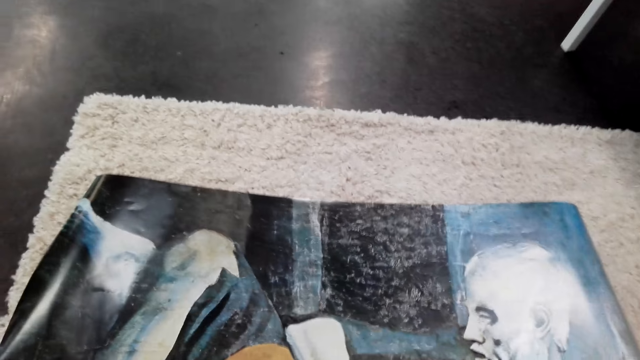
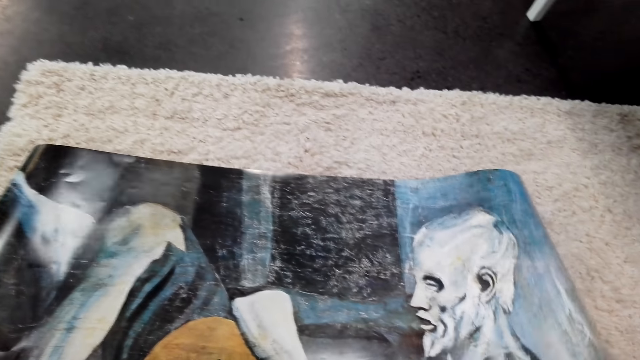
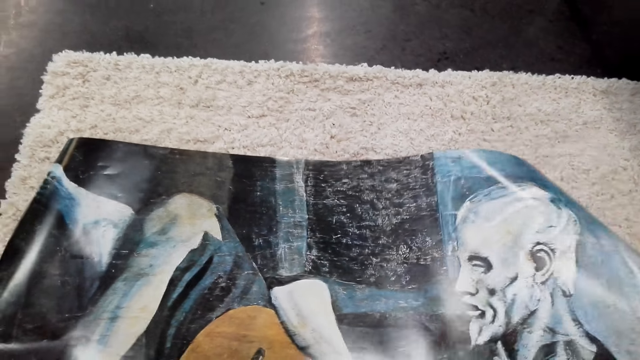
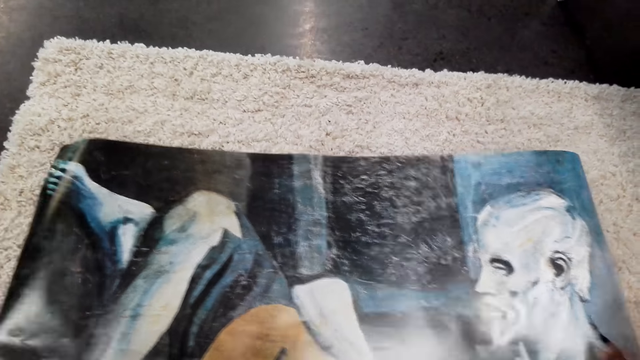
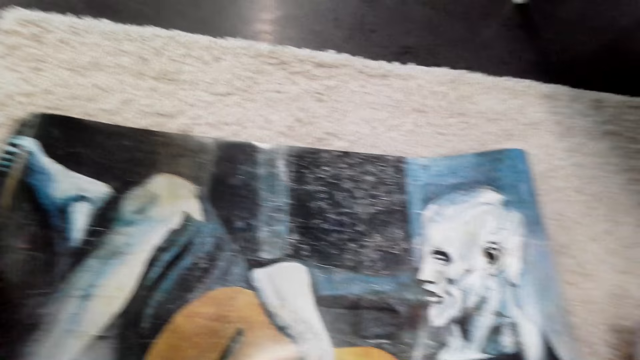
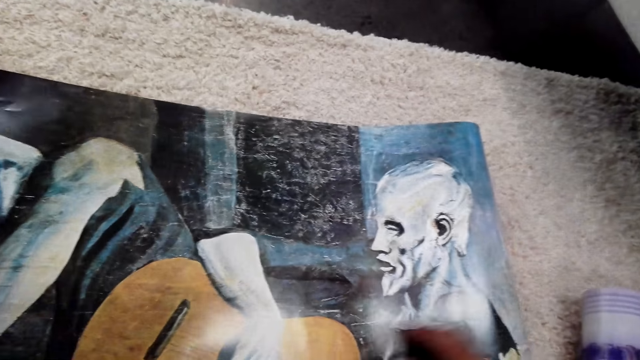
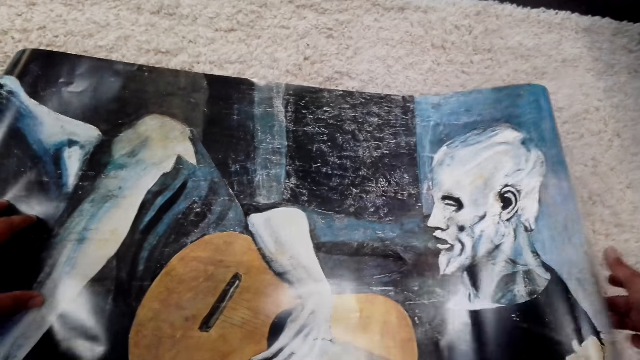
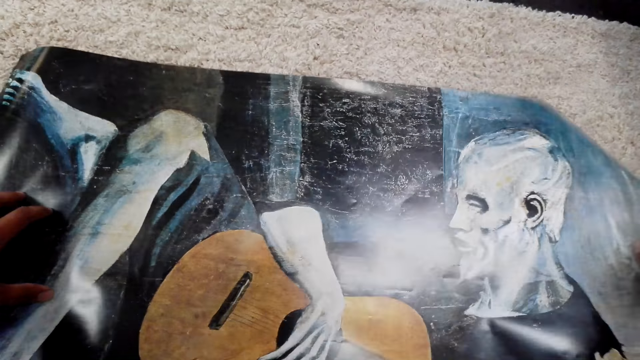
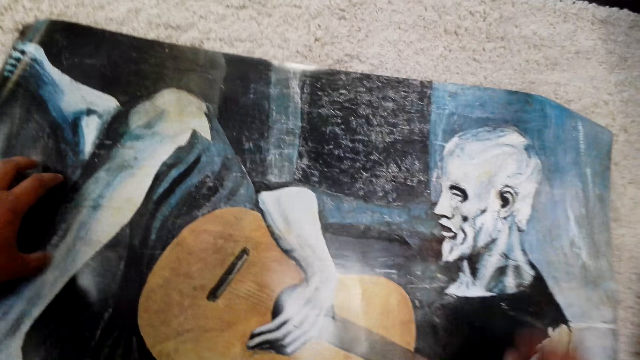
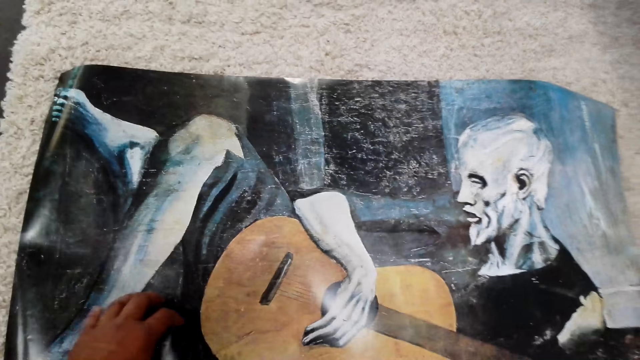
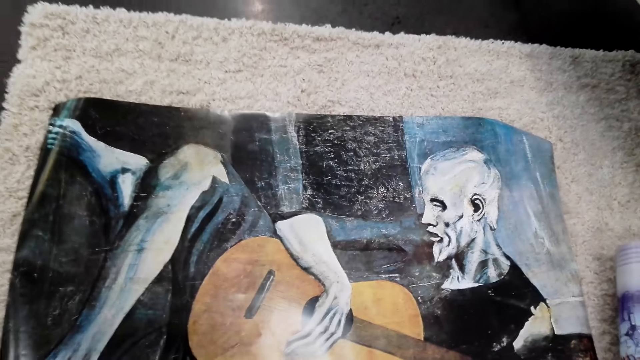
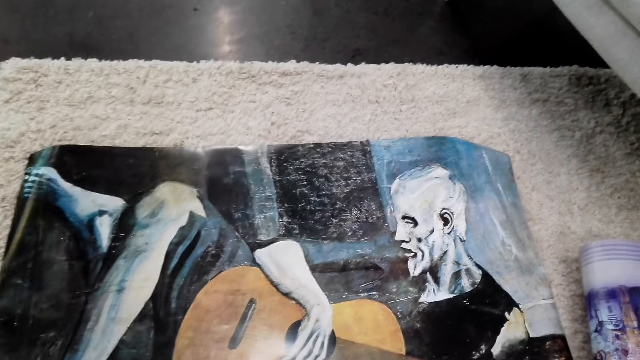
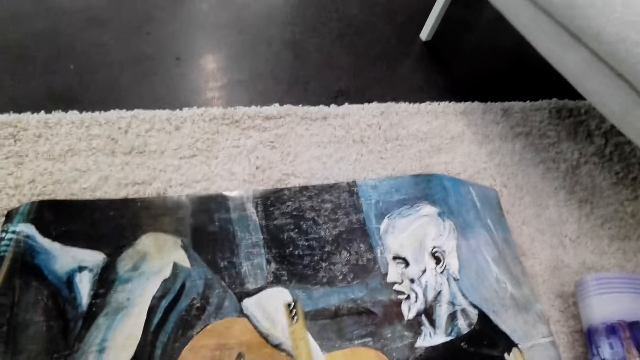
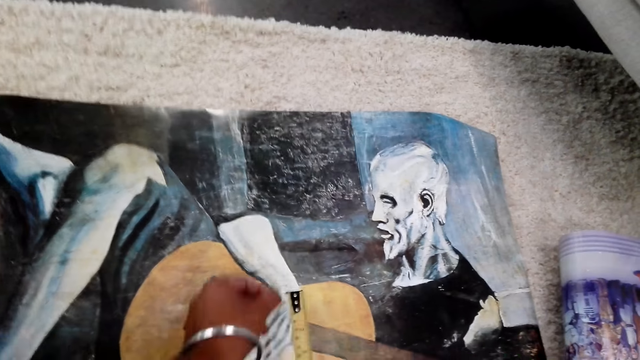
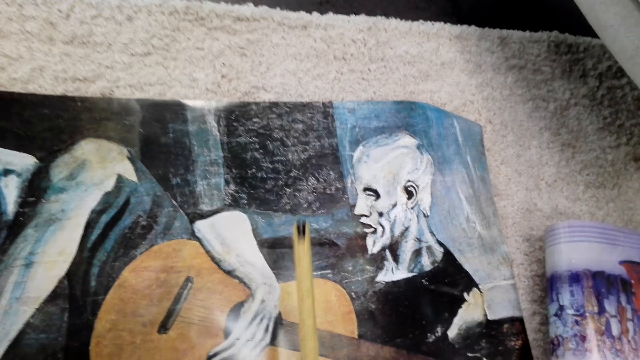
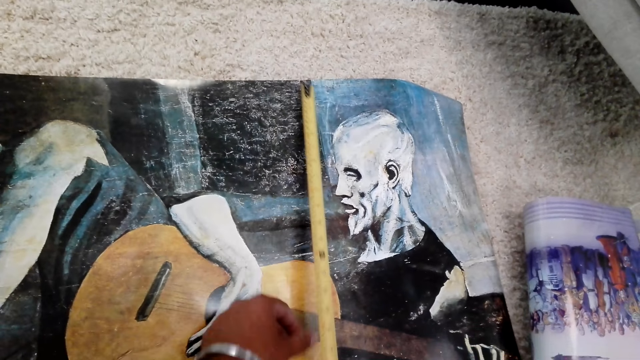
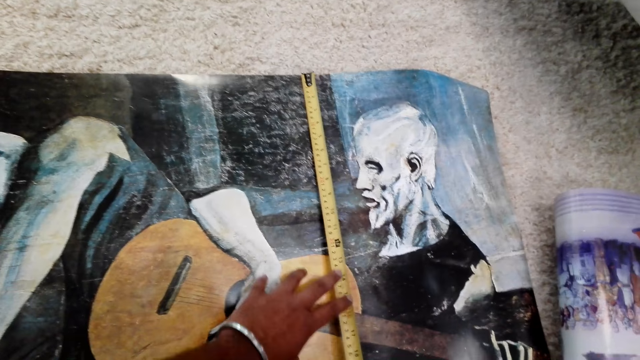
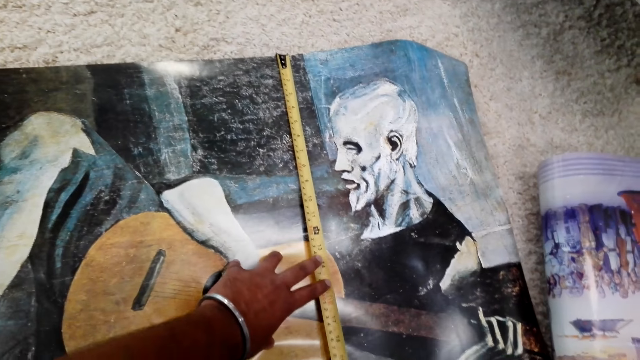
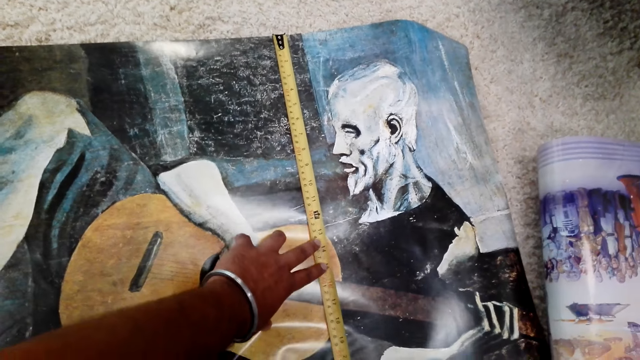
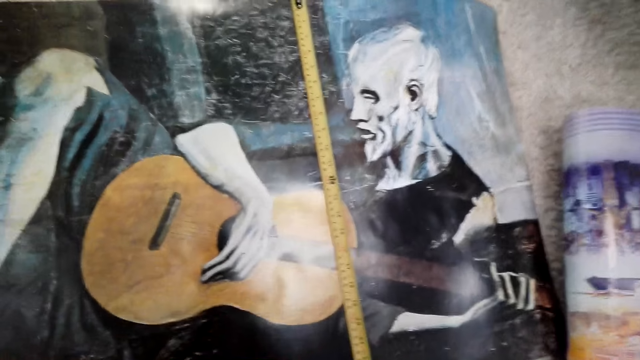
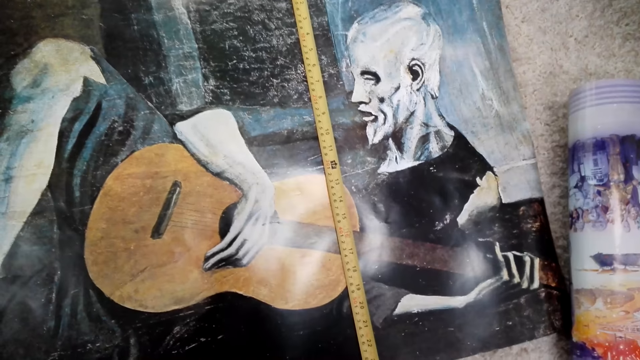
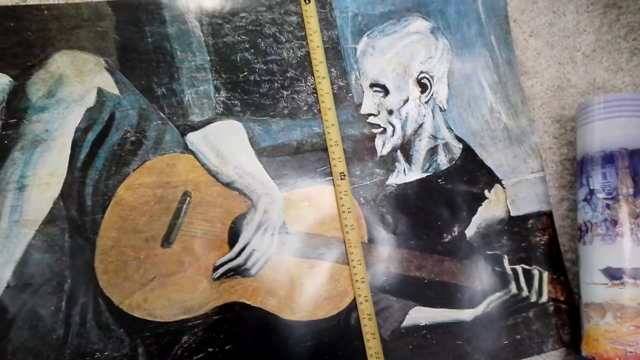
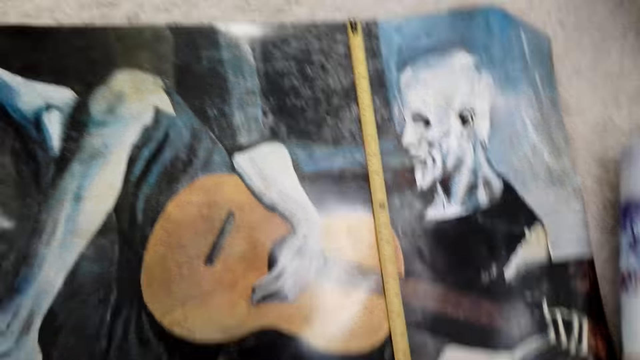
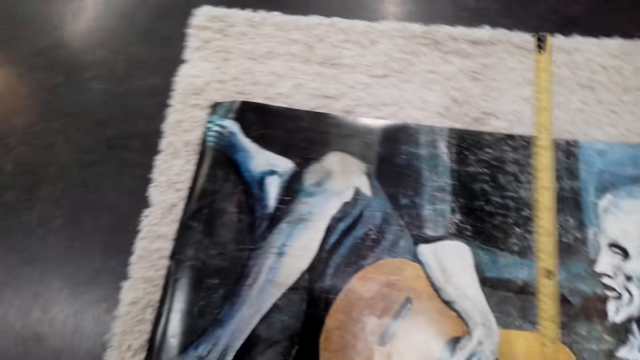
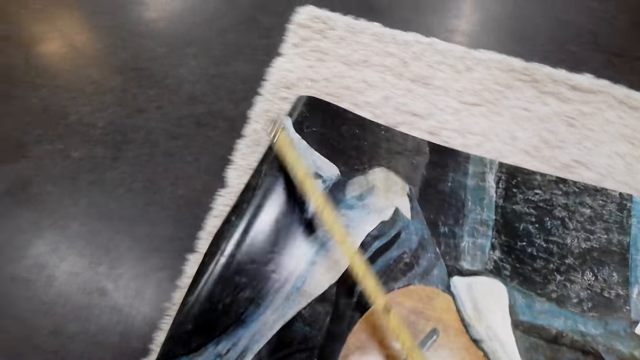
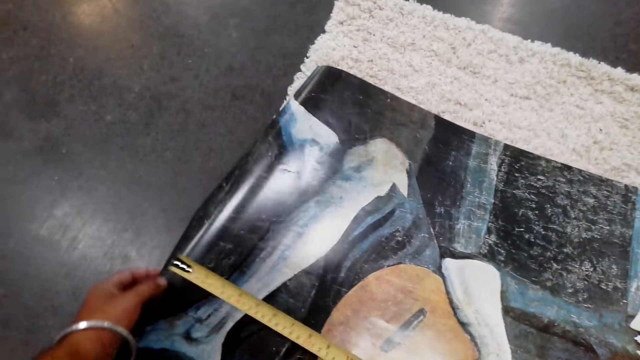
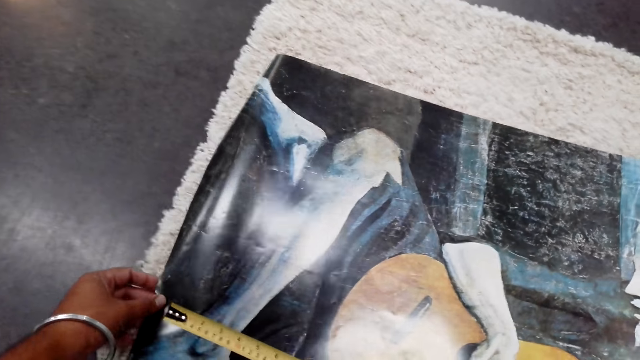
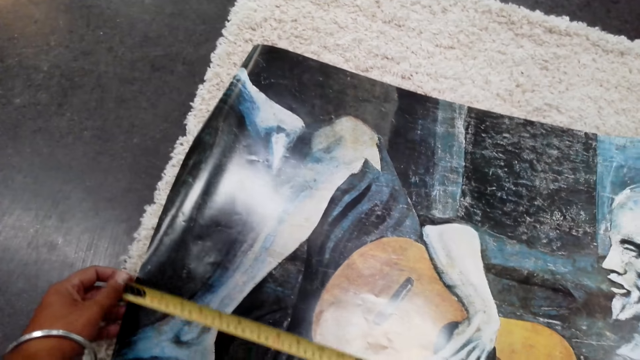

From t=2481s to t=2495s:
The camera wearer stretches the poster. They measure the poster with the metric tape measure or measuring tape. They measure the poster with the measuring tape again.

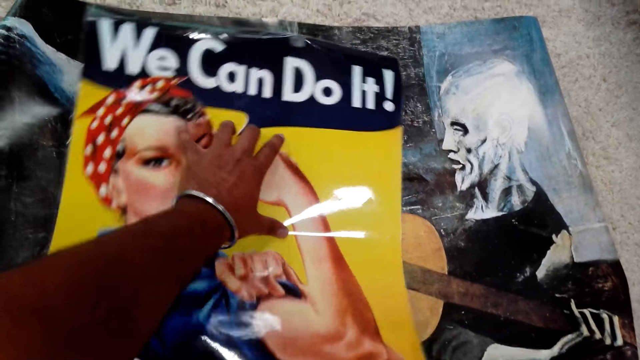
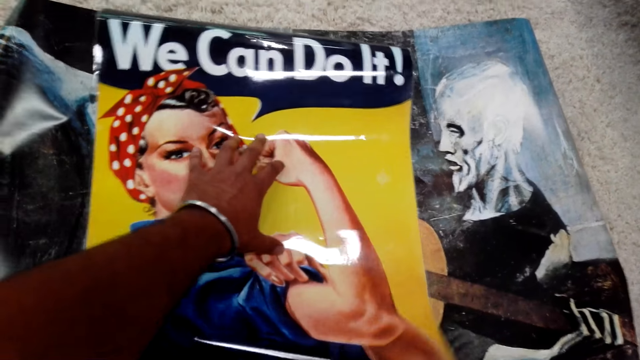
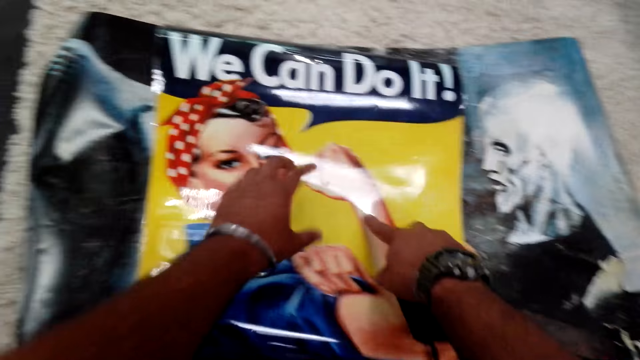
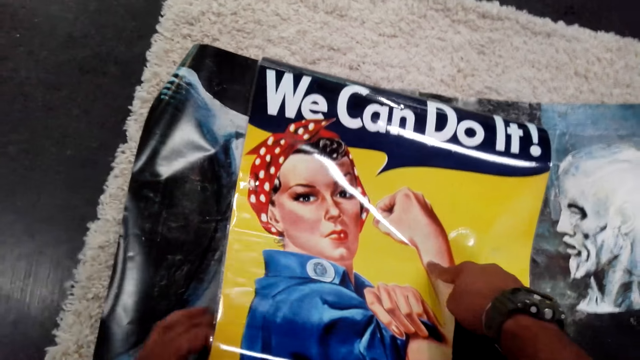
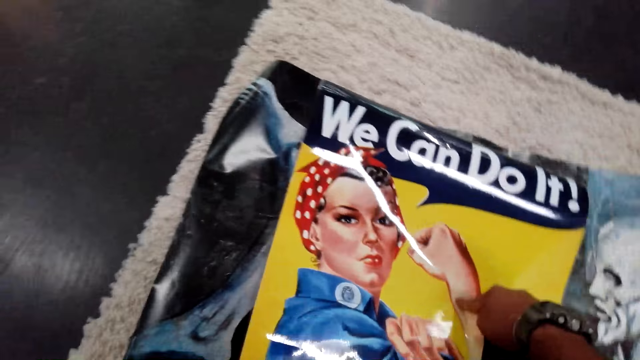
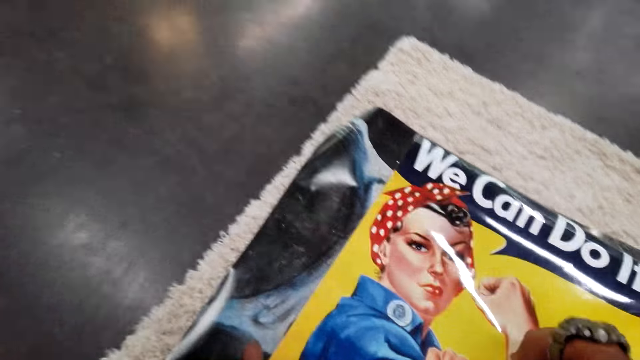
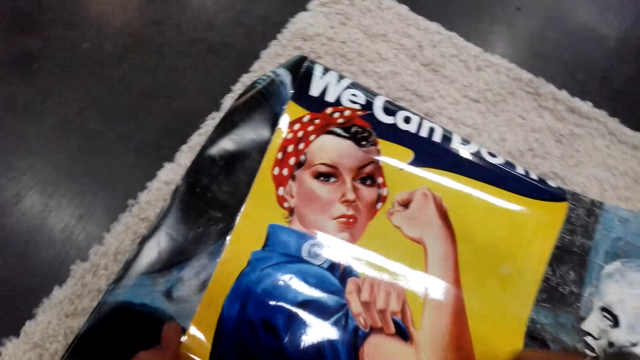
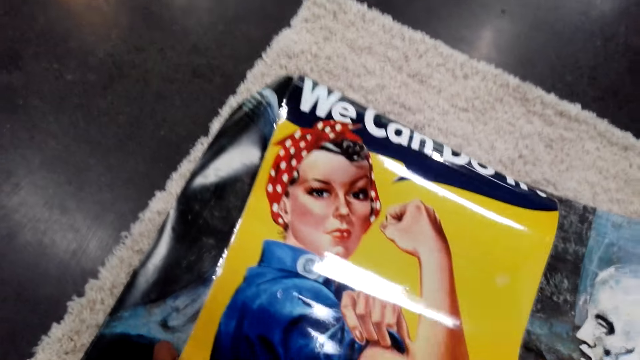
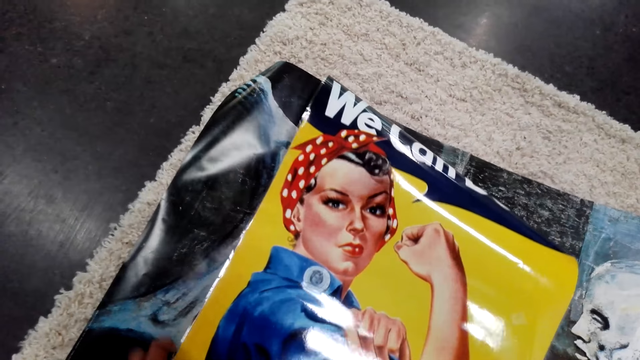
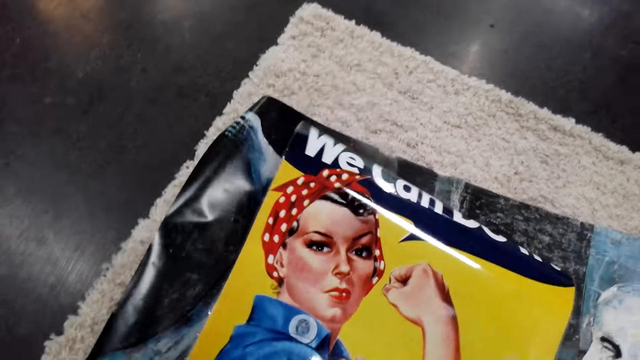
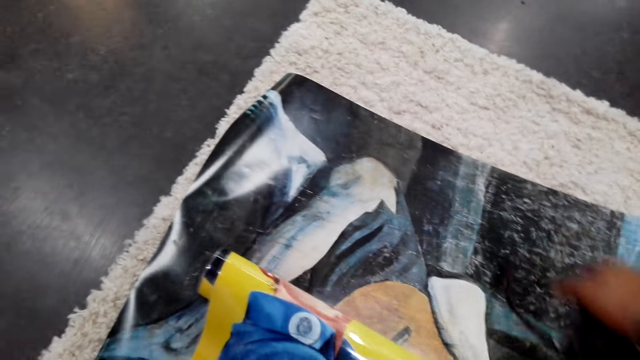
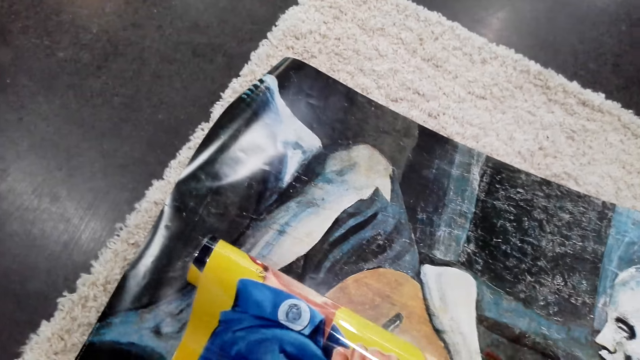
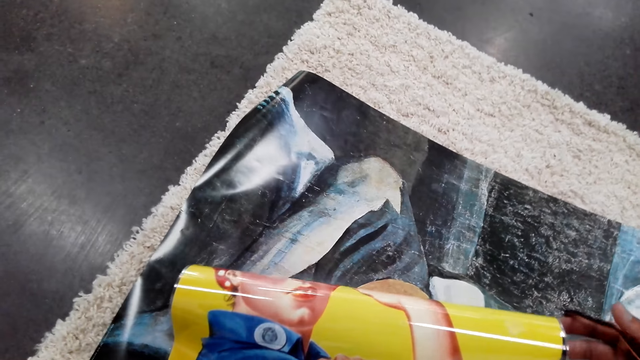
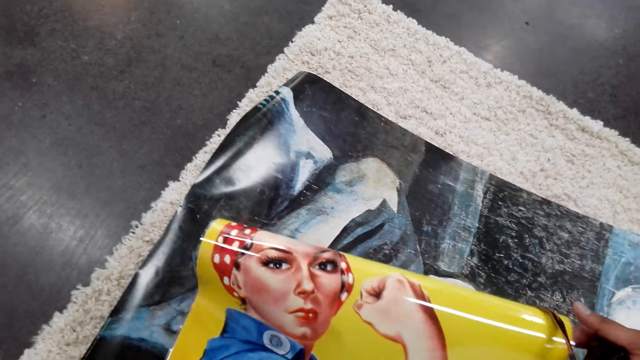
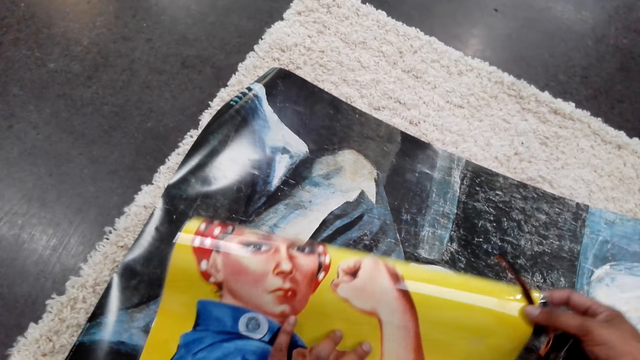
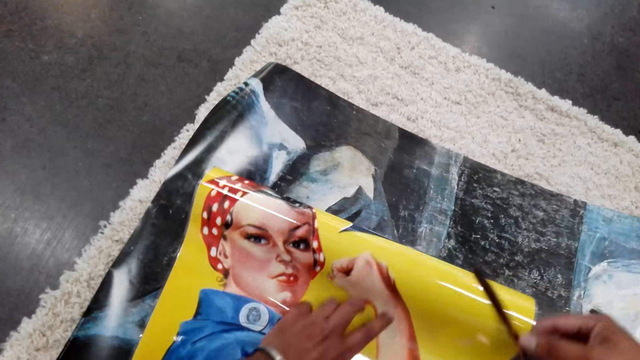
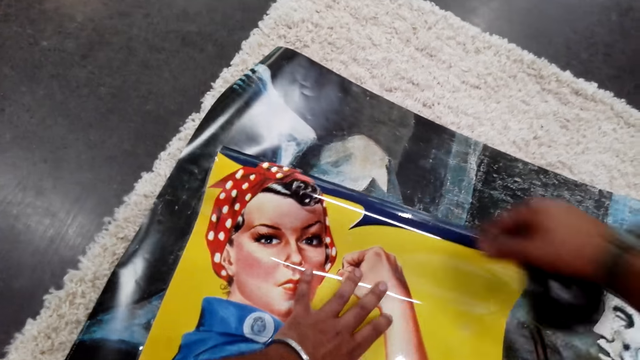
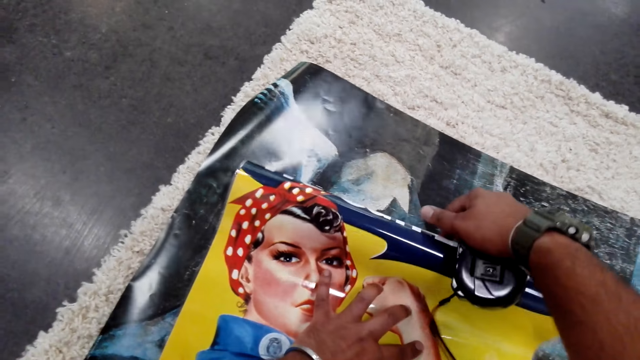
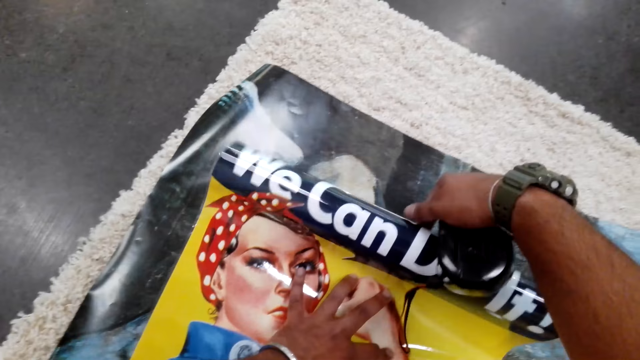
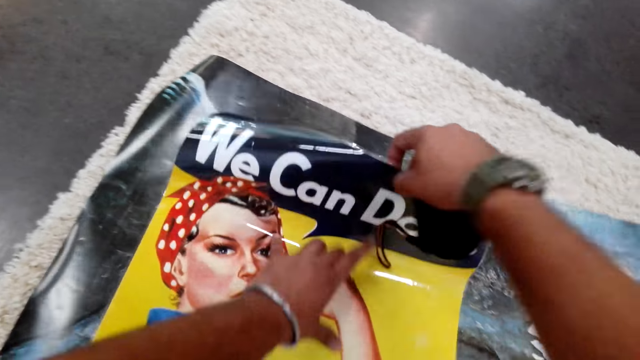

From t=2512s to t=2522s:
The camera wearer stretches the poster.
